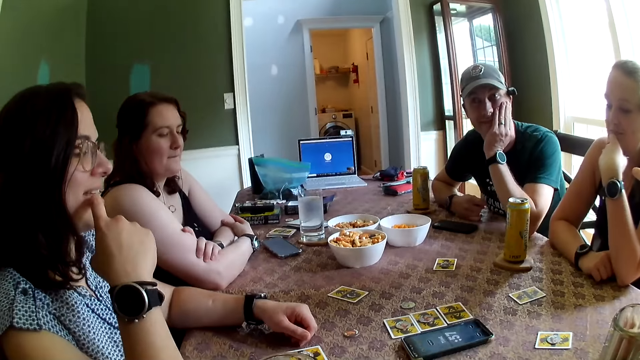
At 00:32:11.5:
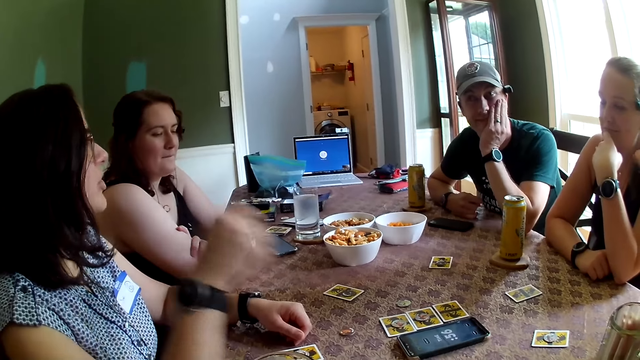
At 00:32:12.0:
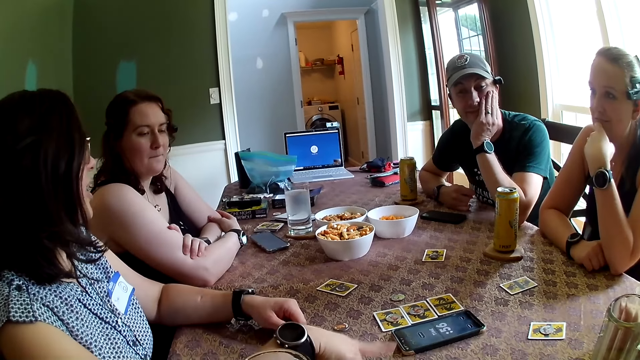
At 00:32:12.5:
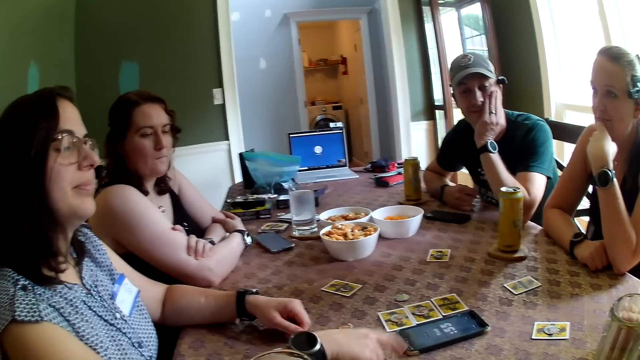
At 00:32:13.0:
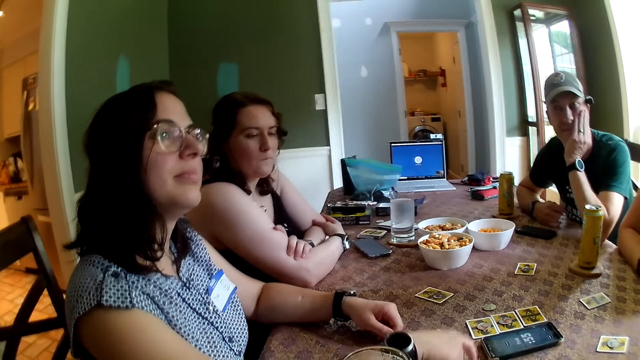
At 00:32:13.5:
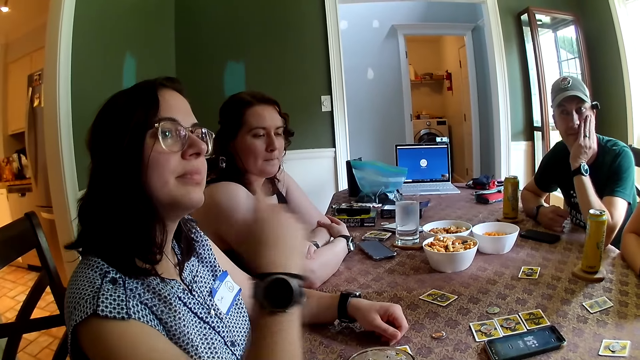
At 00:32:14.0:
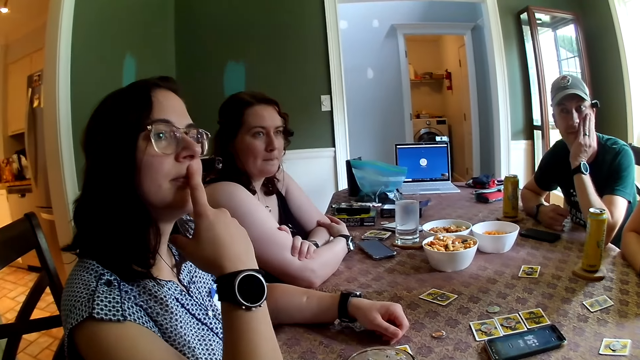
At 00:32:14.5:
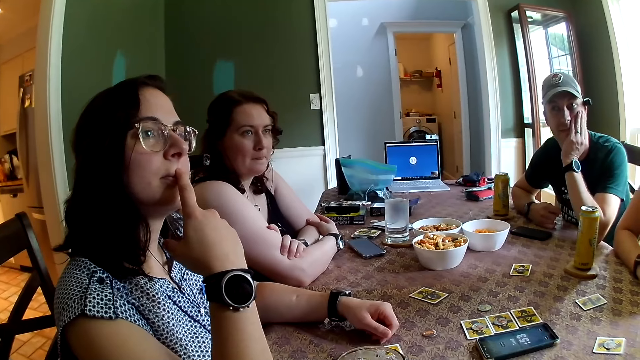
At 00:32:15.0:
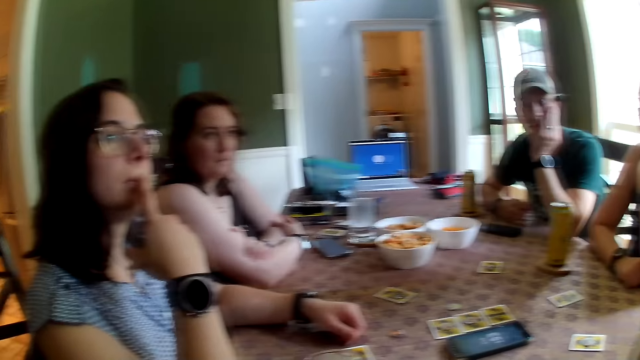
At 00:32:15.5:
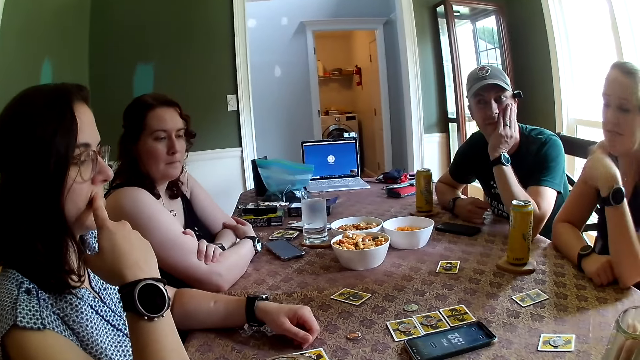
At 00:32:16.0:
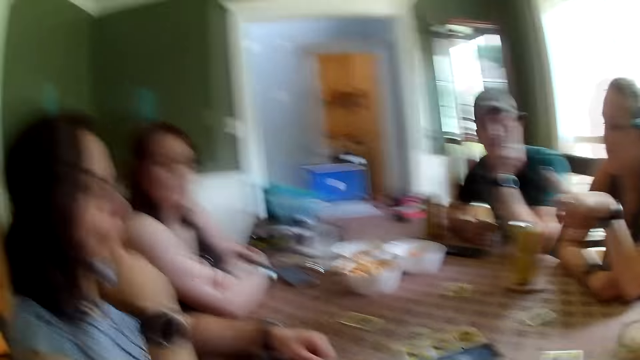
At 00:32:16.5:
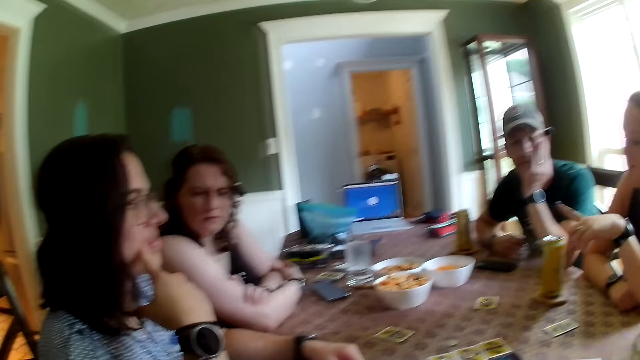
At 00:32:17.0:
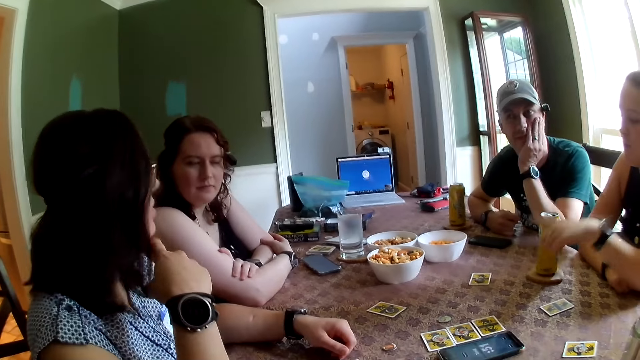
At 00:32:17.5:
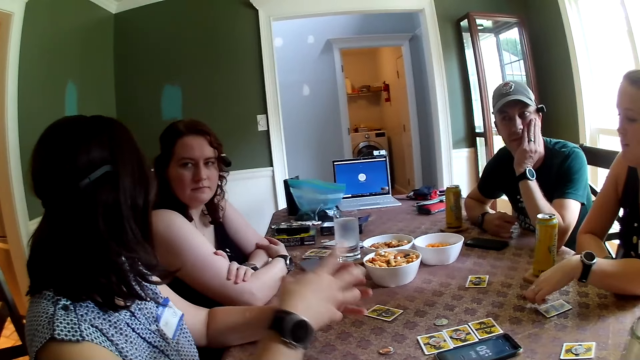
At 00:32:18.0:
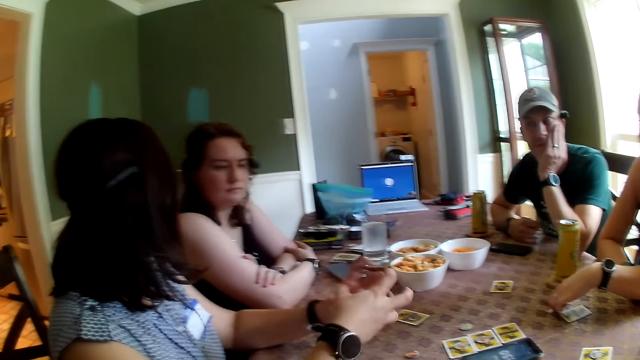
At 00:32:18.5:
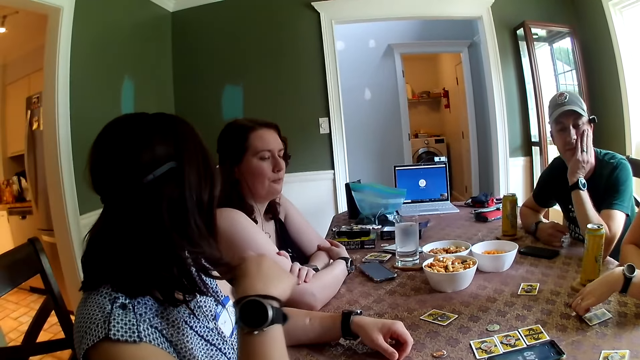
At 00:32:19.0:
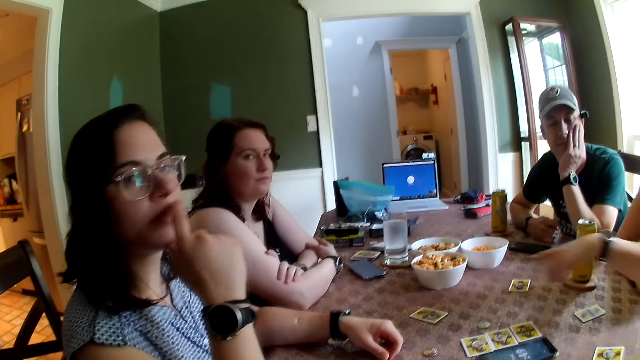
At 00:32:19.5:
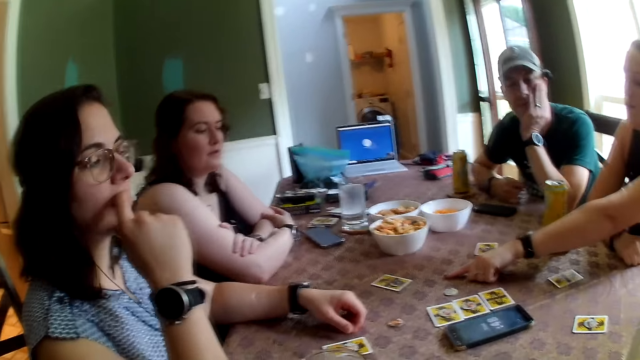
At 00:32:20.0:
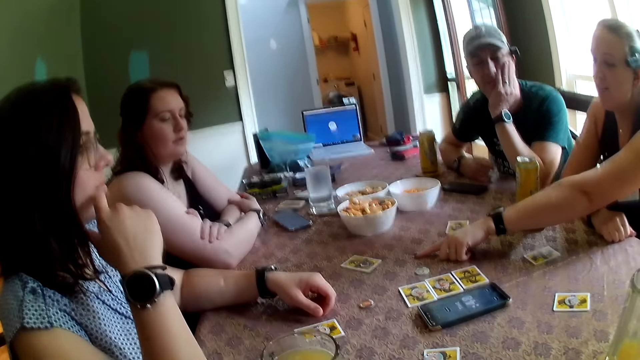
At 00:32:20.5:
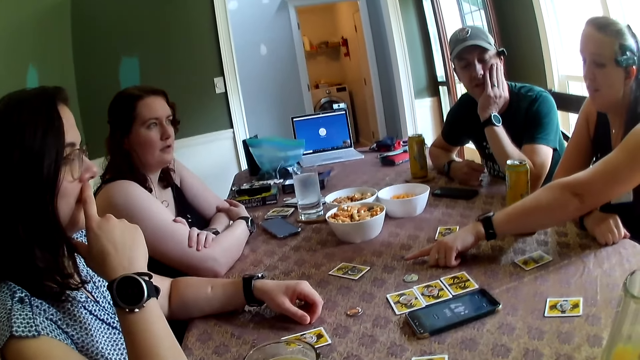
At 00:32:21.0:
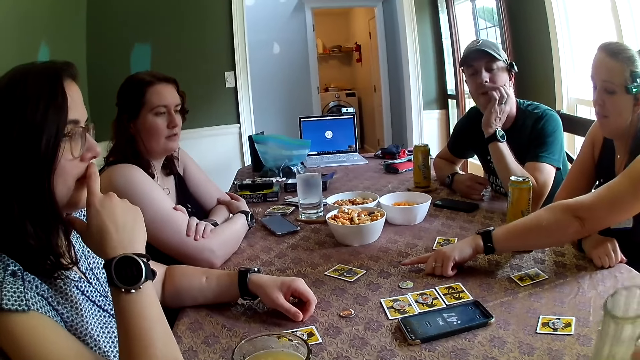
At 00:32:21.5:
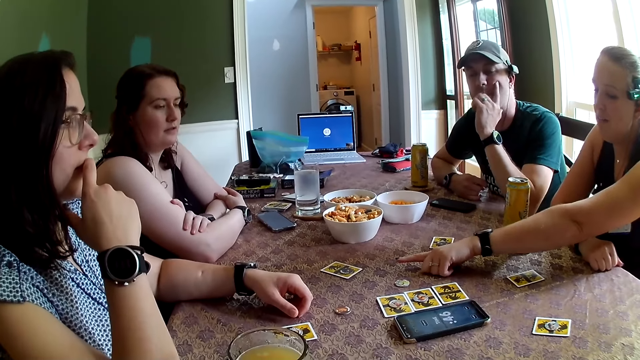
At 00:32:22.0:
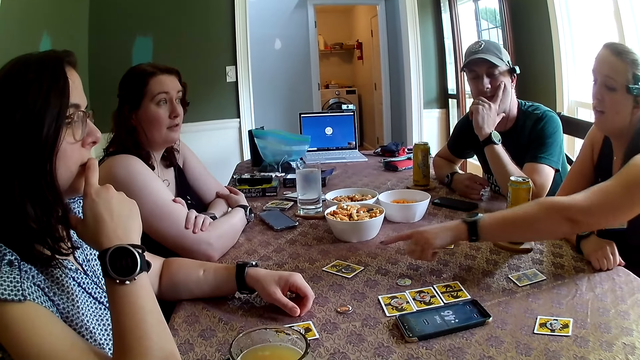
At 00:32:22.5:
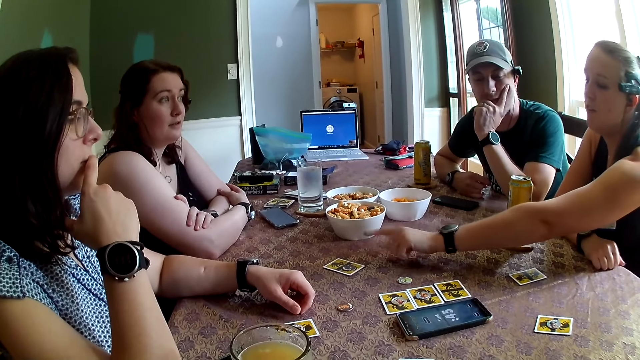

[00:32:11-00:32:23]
The woman taps the table with her right hand finger. The woman touches her lips with her right hand finger. Another woman points at some cards on the table with her left hand finger. The camera wearer picks a glass of juice from the table.

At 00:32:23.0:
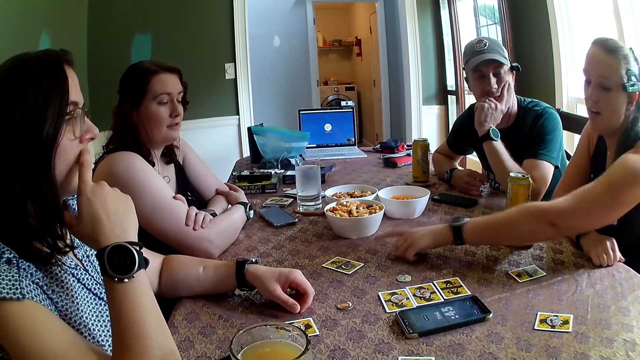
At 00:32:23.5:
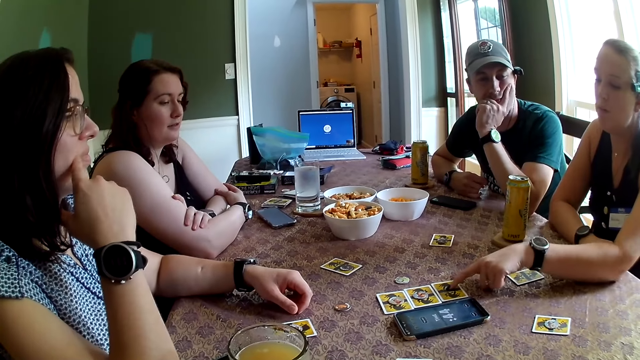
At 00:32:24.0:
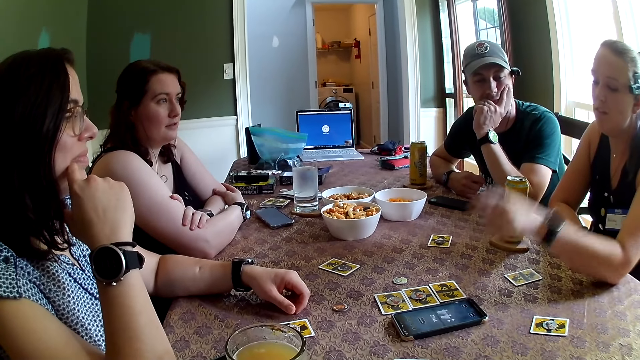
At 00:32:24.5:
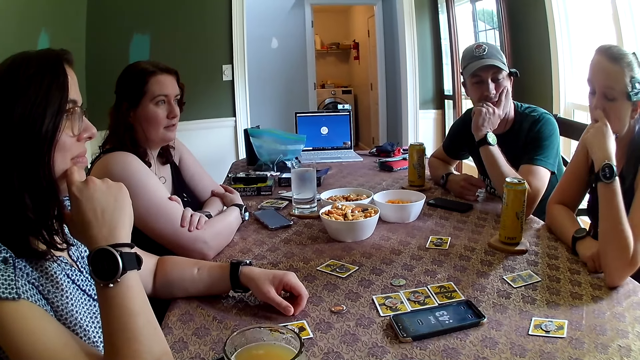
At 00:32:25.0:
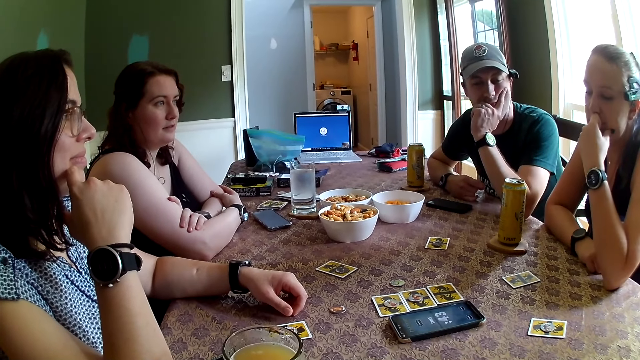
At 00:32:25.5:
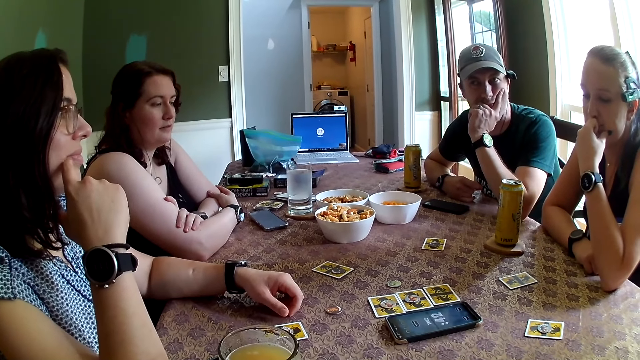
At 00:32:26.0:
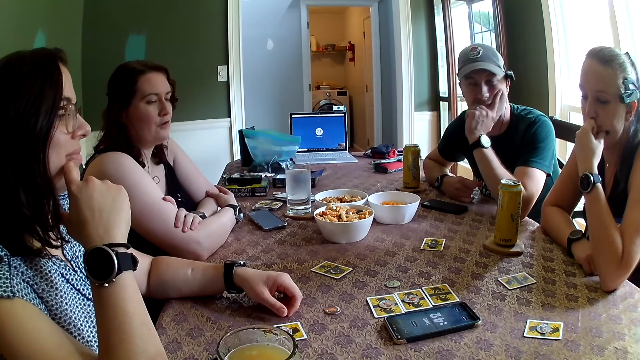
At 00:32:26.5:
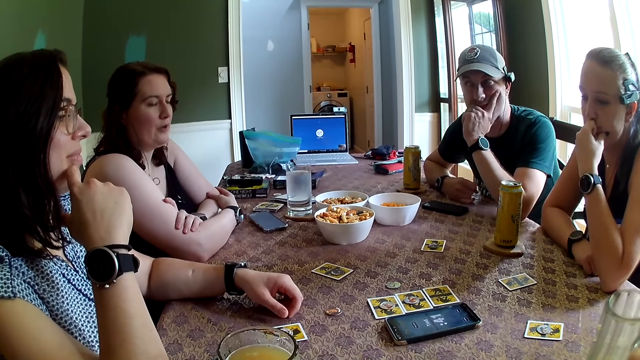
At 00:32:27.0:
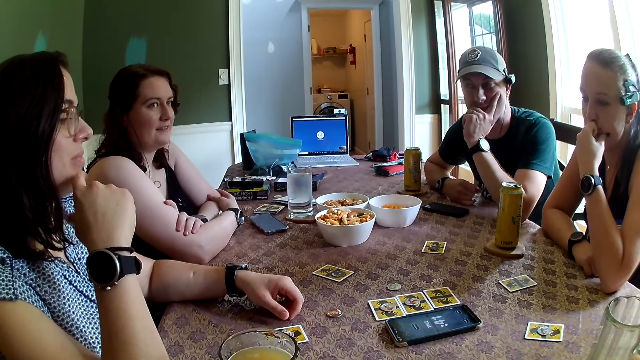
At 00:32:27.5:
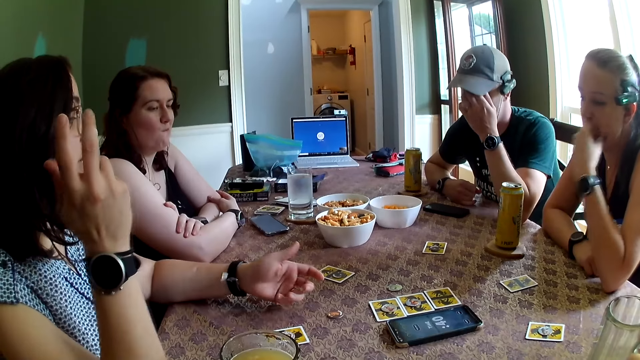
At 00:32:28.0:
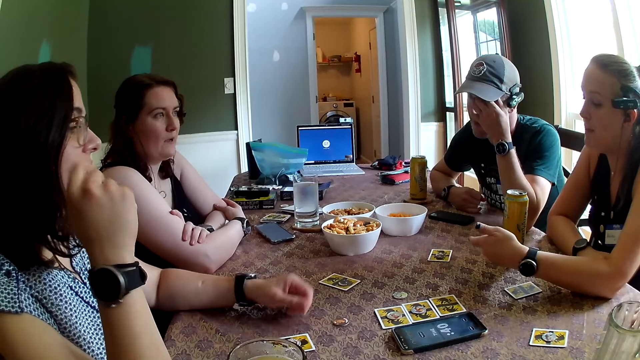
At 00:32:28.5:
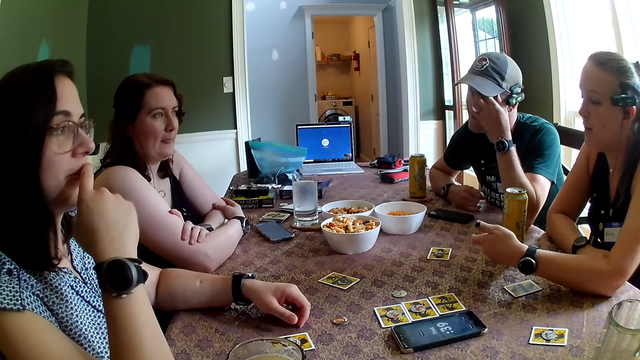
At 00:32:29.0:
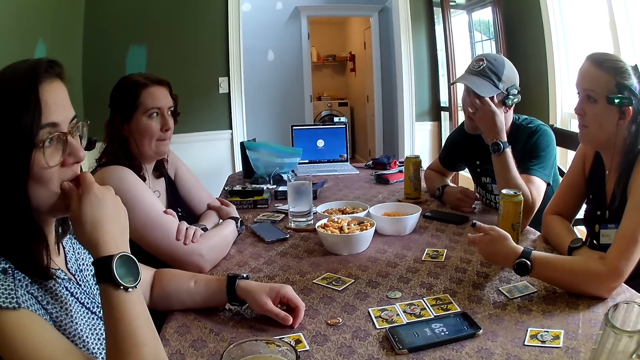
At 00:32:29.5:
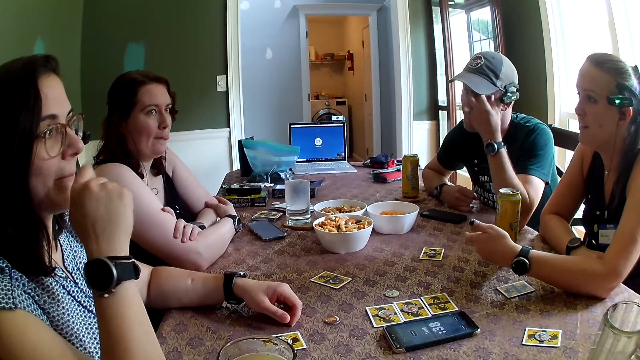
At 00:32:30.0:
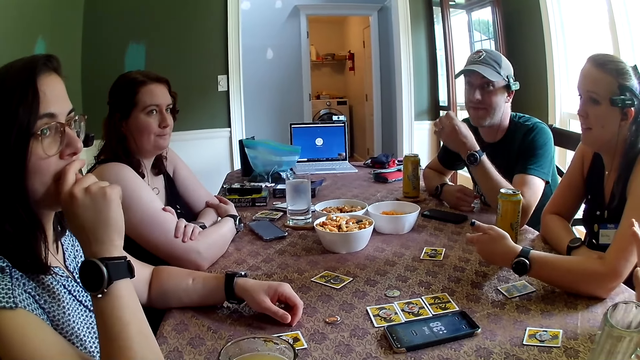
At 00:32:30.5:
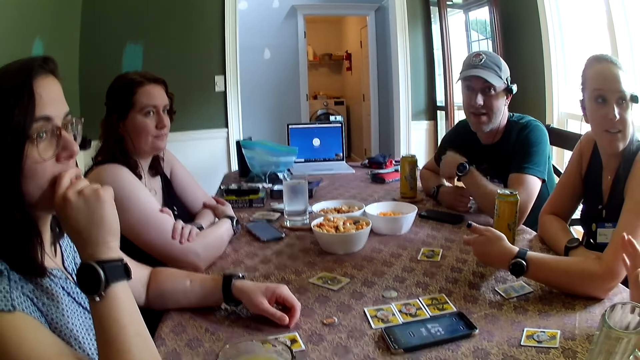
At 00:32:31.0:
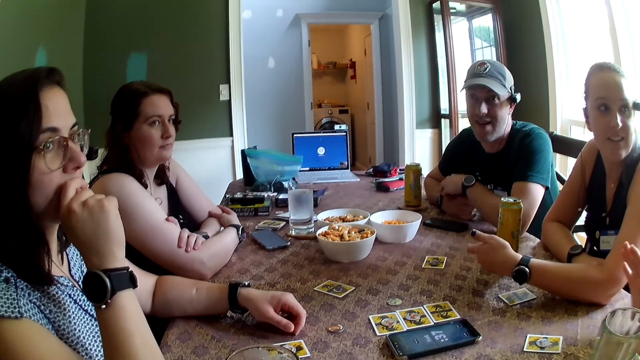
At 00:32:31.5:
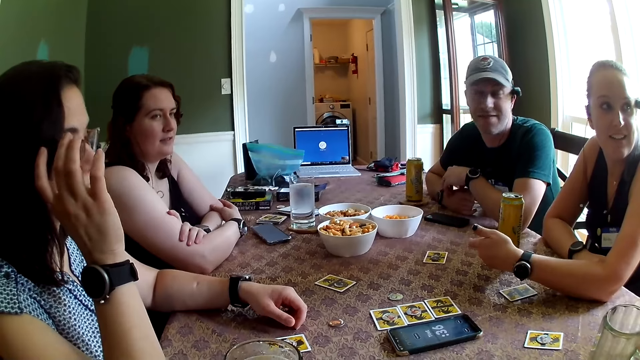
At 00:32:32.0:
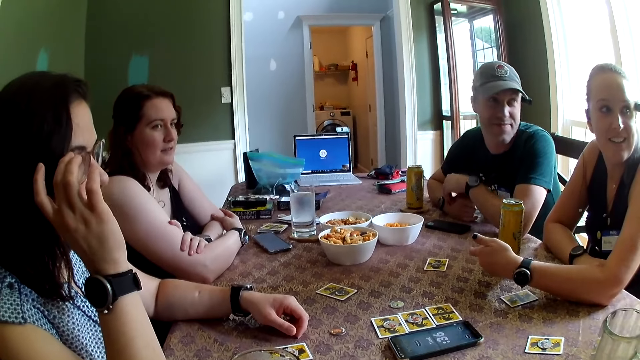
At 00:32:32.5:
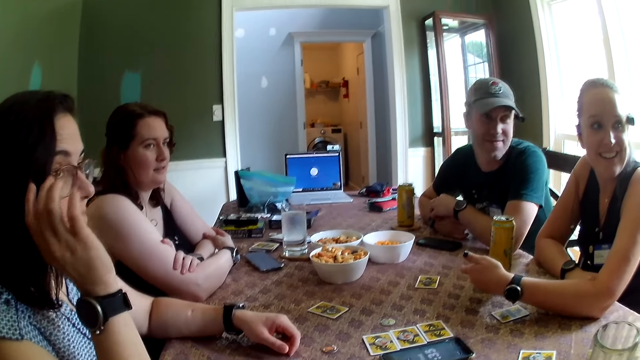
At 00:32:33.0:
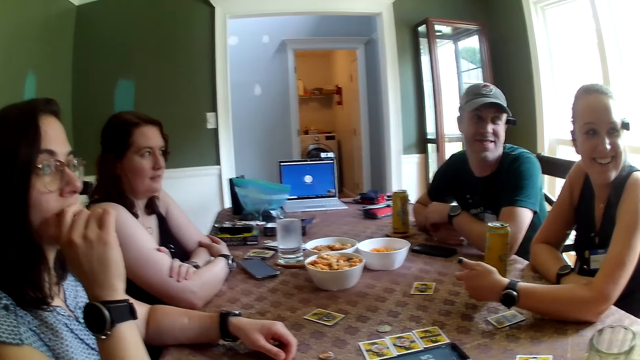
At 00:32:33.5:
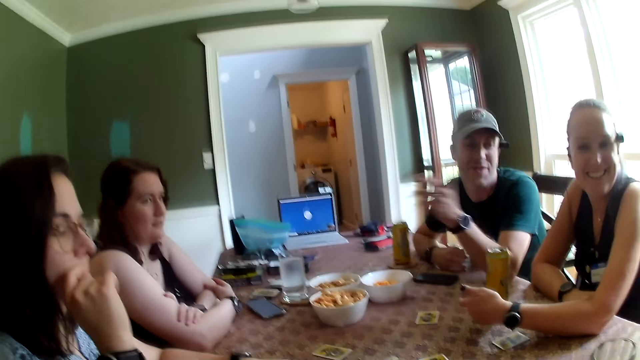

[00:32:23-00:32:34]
The woman touches her face with her left hand. The man drops the juice cup on the table with his left hand. The camera wearer puts the glass on the table.
